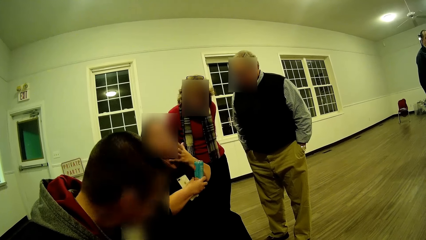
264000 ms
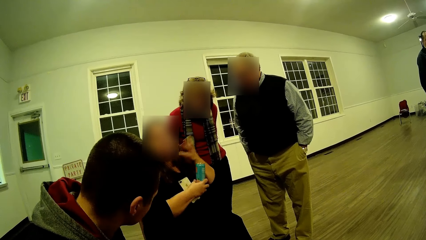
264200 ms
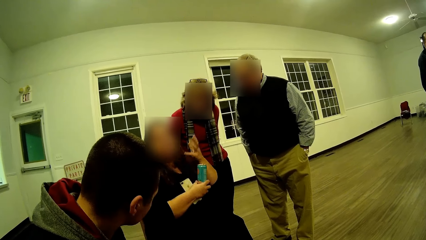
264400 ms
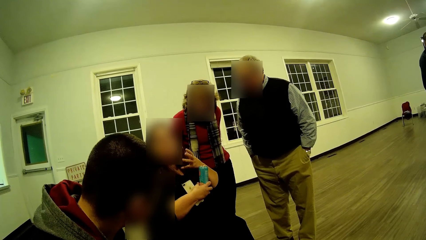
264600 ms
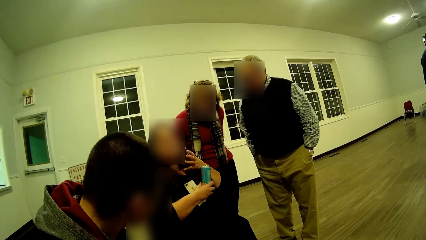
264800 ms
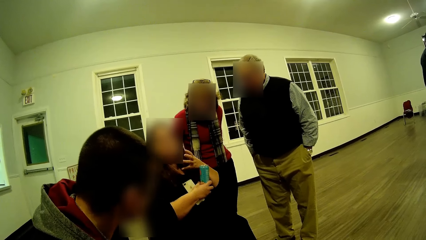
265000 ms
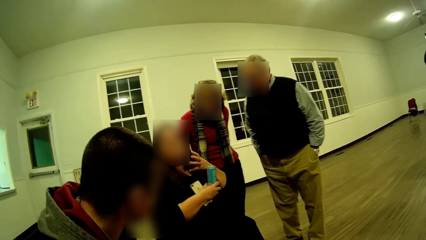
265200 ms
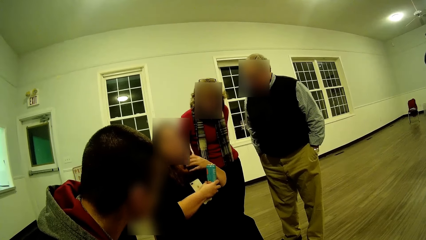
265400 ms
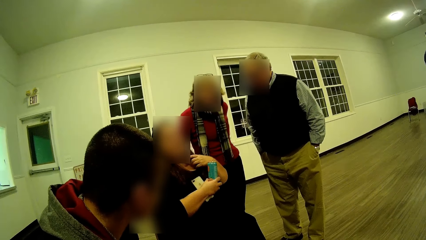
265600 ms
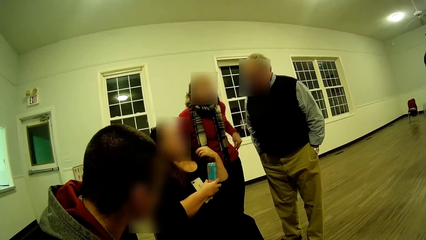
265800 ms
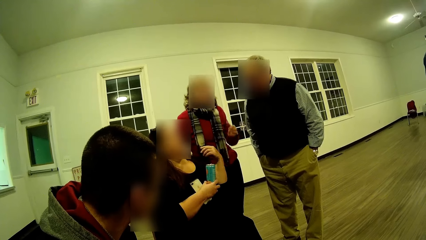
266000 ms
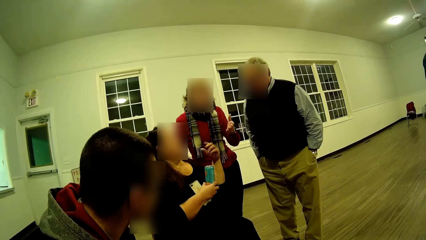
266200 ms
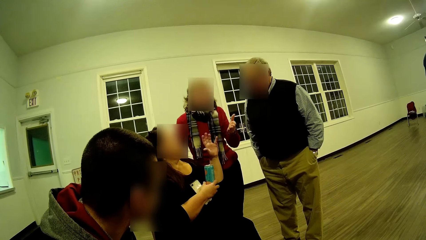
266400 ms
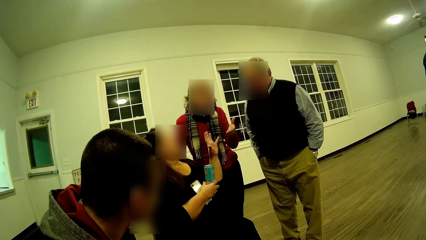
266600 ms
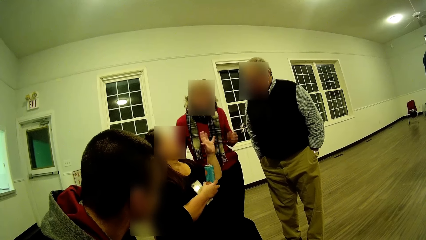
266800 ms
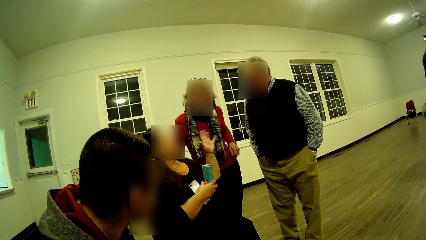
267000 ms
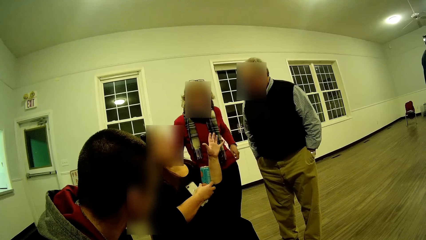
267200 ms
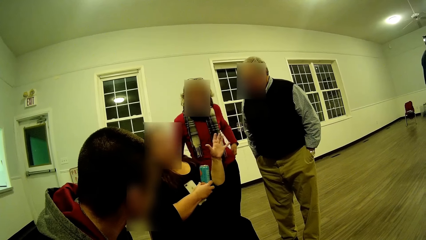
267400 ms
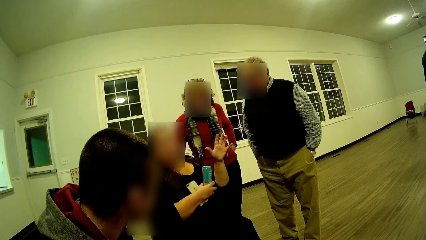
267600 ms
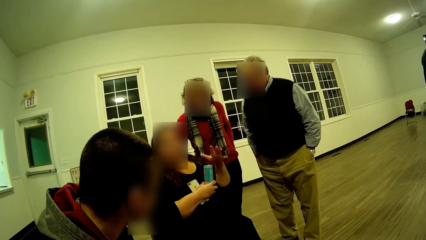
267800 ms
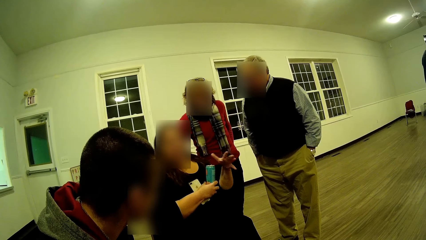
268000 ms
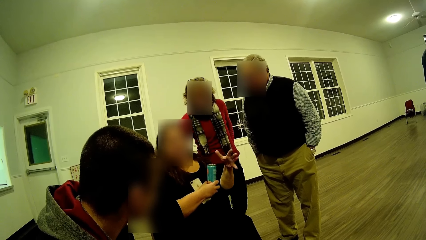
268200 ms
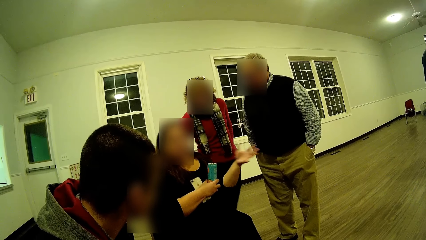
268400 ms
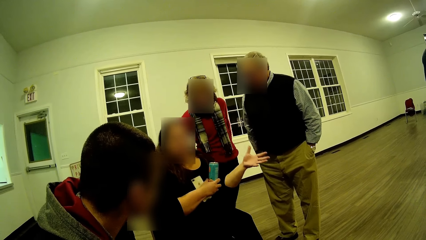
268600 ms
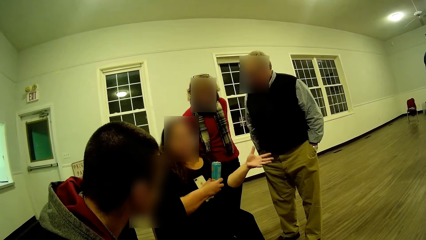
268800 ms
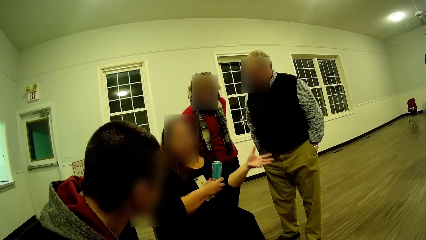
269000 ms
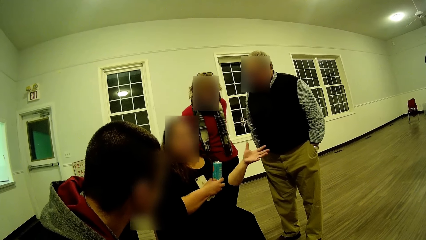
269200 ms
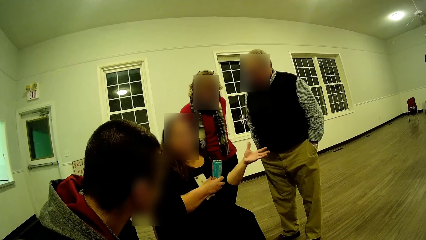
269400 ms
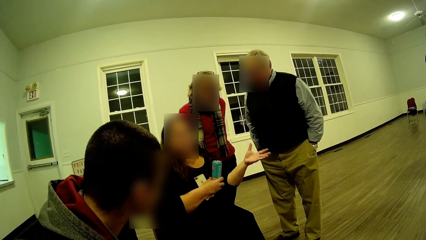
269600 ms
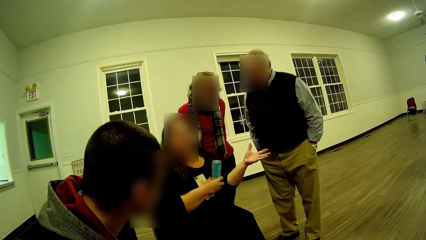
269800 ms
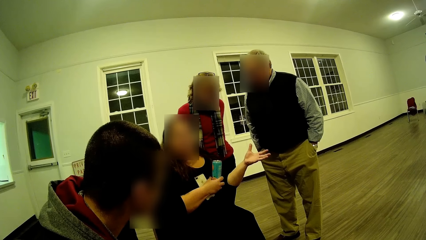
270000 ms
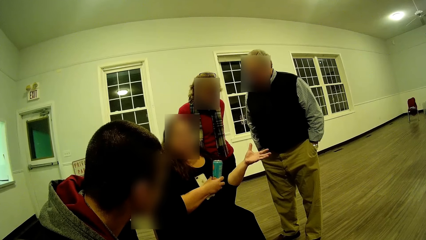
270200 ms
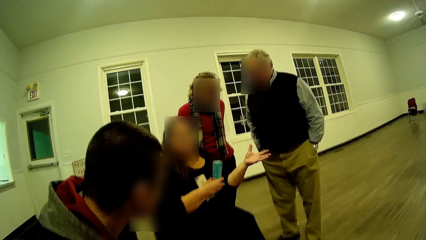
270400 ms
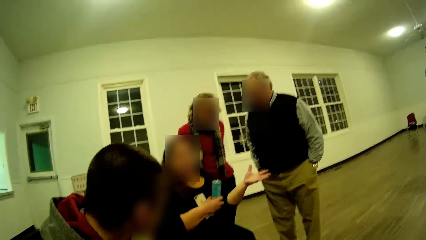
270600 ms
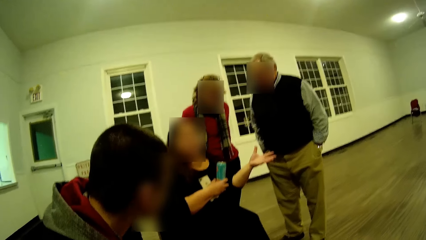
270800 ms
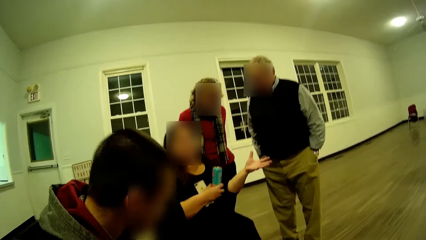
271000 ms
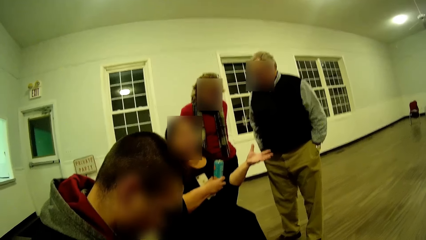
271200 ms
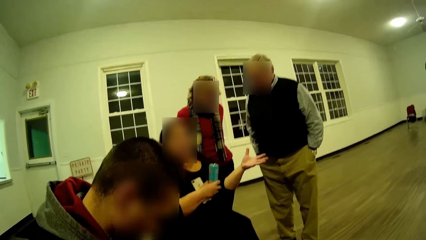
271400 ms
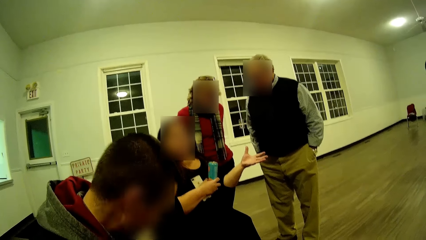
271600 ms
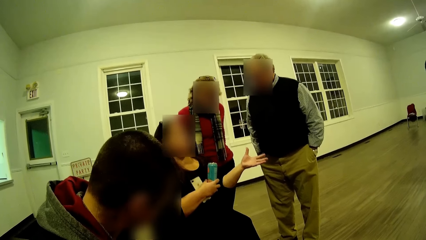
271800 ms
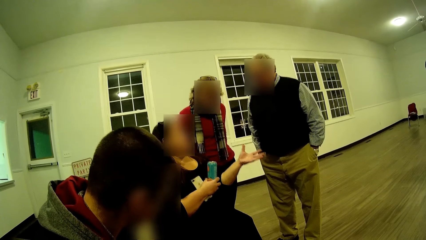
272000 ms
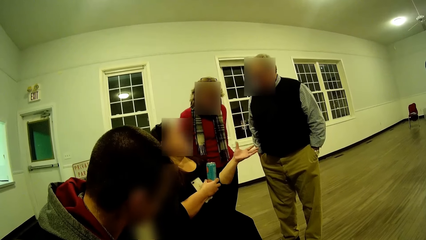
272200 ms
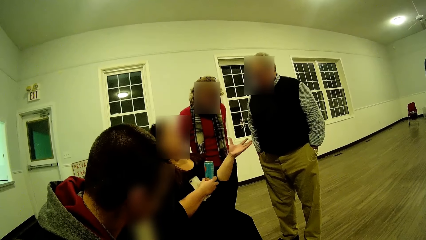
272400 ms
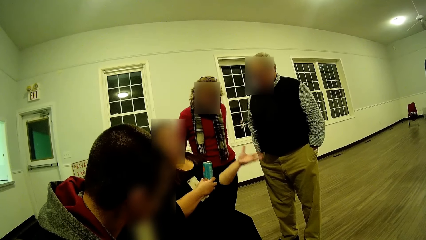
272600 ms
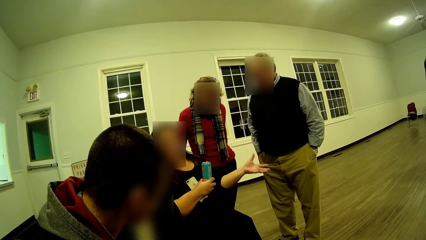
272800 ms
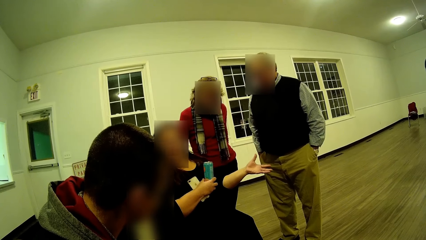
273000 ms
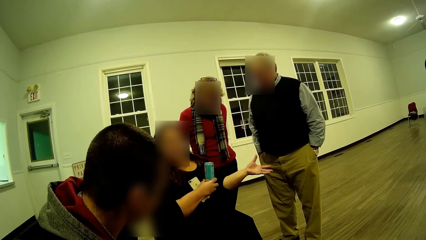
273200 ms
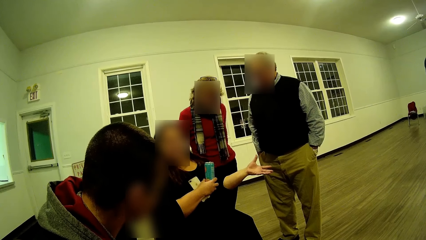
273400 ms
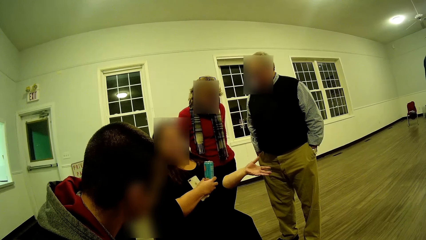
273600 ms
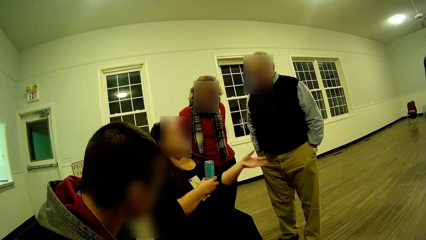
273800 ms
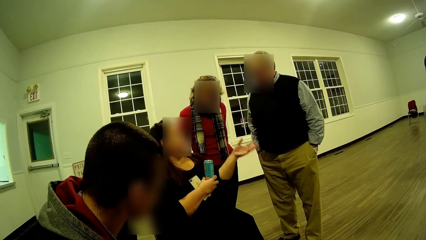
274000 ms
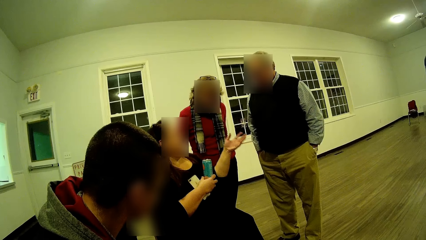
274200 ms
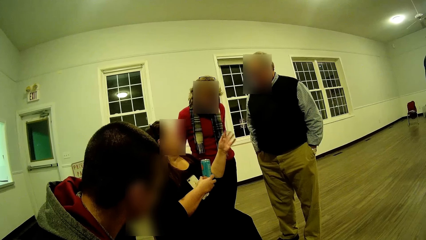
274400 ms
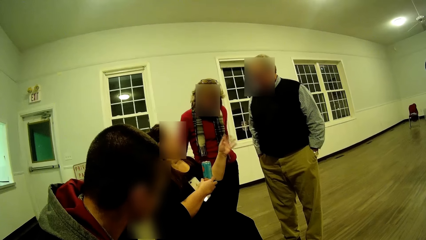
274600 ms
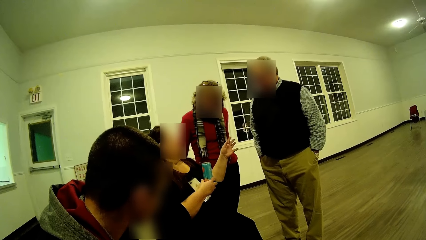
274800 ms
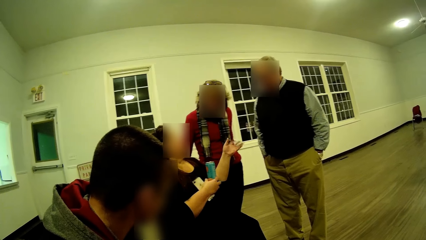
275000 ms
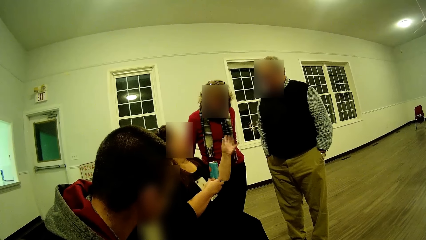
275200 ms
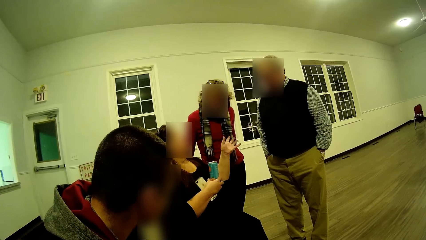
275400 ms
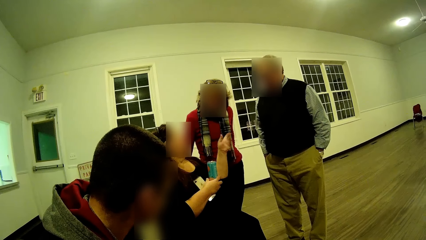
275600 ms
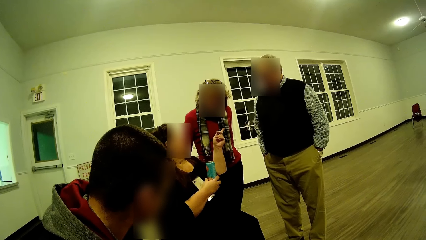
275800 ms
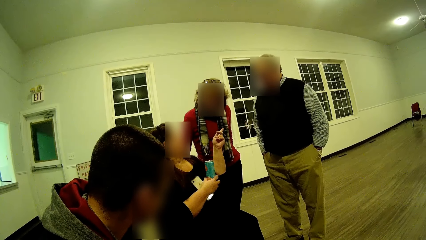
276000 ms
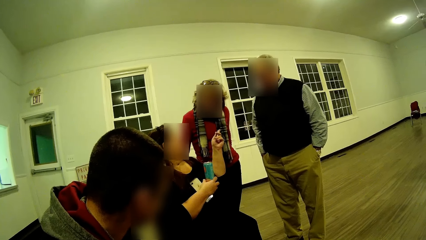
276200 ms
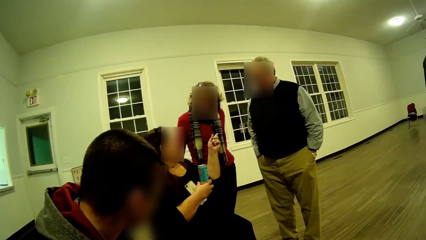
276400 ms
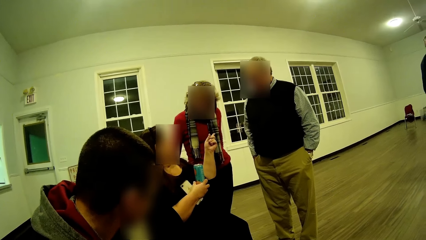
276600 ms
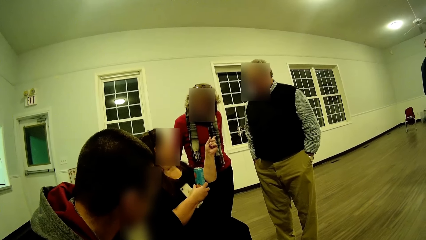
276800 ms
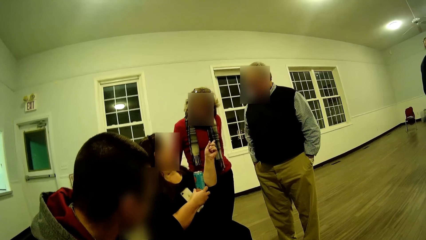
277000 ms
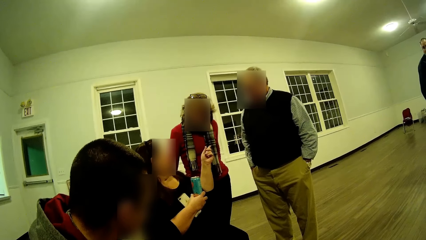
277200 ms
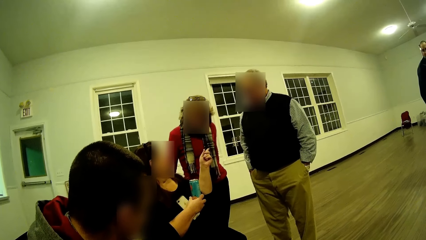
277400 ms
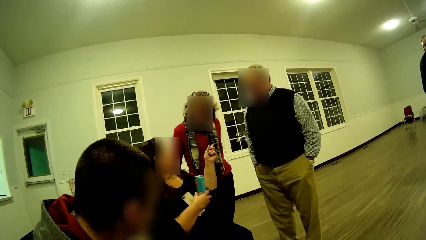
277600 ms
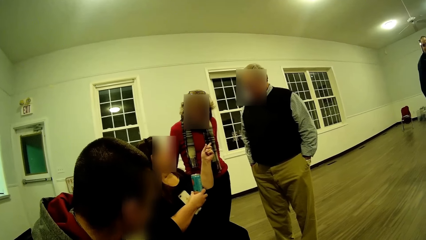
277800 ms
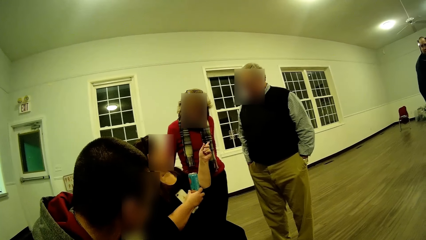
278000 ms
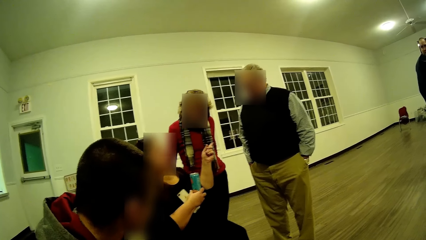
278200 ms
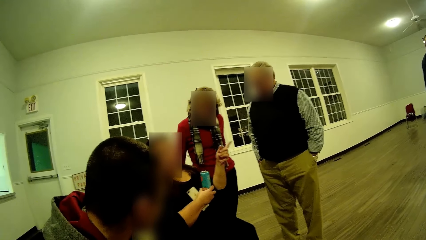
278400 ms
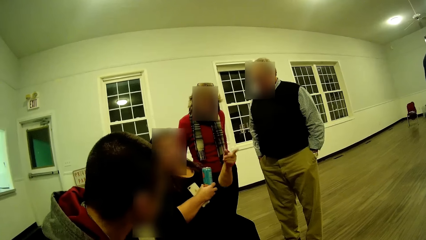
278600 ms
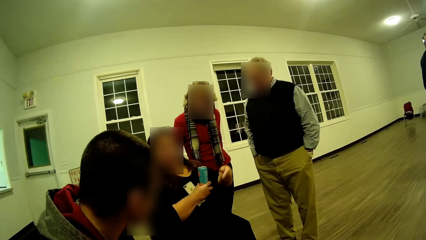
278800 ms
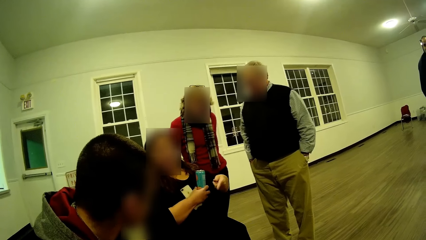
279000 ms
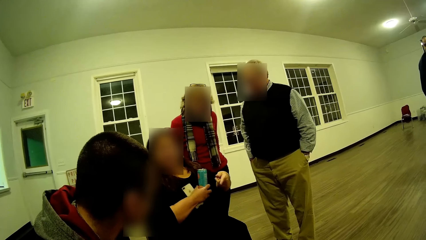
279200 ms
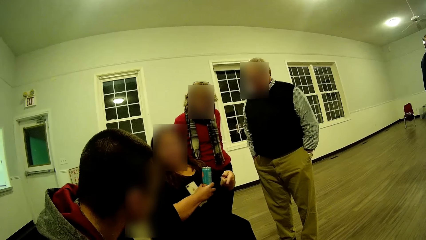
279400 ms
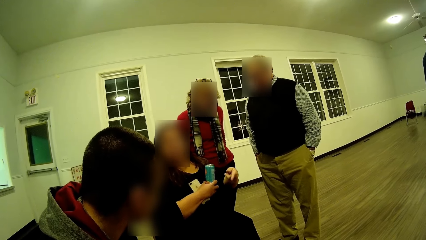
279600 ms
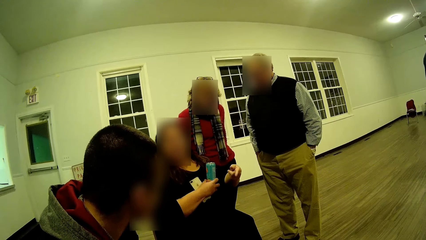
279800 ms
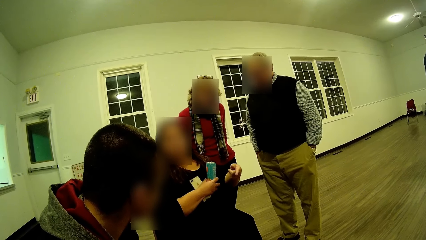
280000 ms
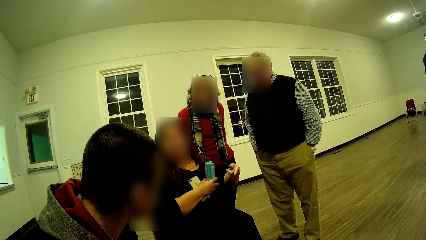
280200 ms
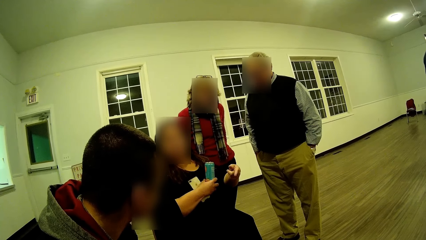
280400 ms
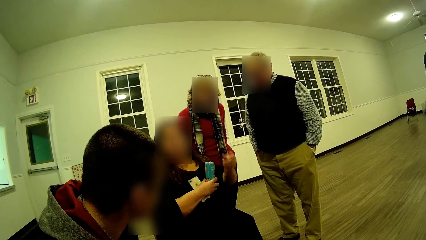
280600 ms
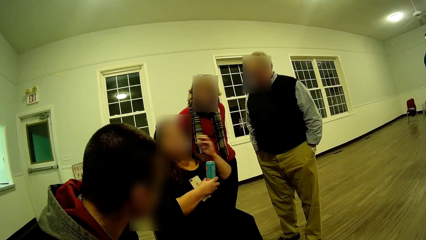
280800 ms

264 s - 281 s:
A person moves her hands around. The person talks. A man looks towards the person. The person moves her hands around. The person talks. The person points towards the camera wearer.
